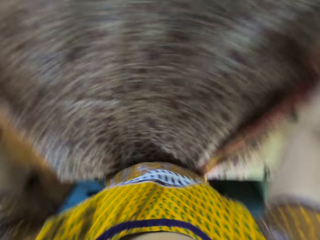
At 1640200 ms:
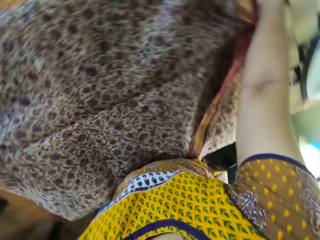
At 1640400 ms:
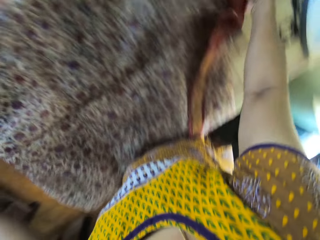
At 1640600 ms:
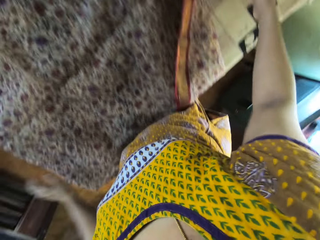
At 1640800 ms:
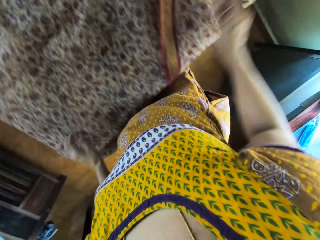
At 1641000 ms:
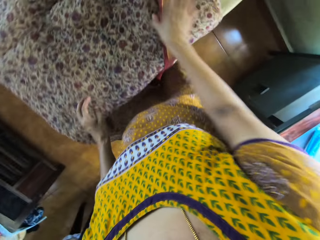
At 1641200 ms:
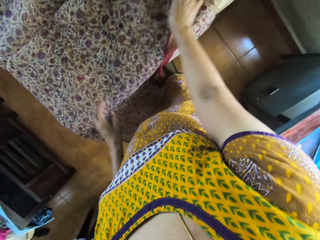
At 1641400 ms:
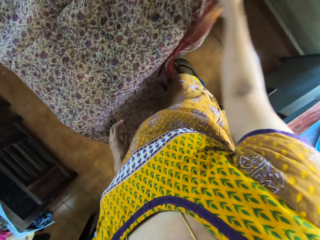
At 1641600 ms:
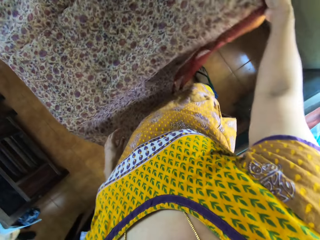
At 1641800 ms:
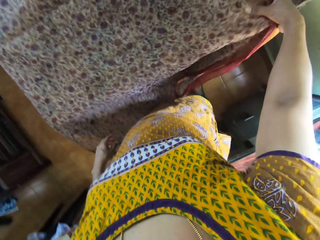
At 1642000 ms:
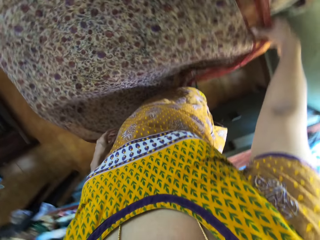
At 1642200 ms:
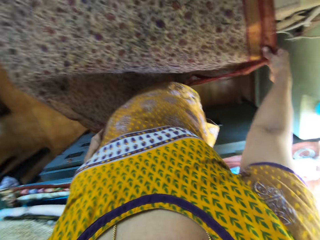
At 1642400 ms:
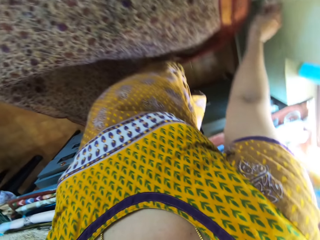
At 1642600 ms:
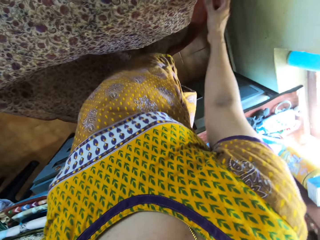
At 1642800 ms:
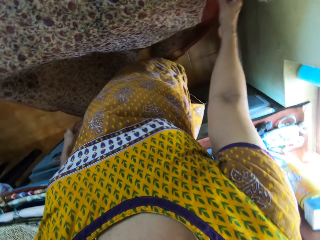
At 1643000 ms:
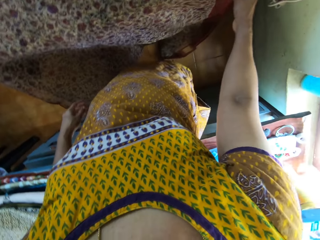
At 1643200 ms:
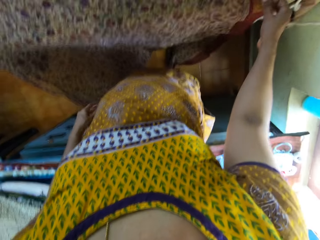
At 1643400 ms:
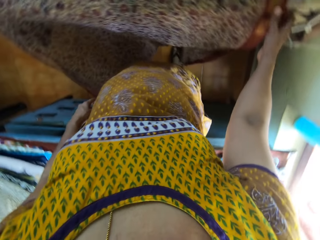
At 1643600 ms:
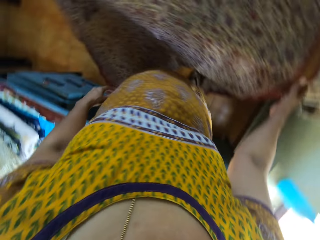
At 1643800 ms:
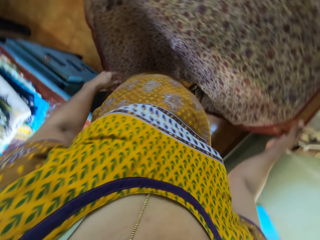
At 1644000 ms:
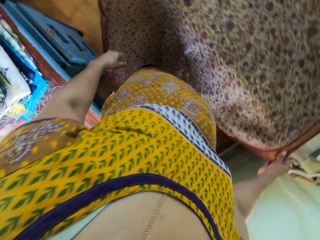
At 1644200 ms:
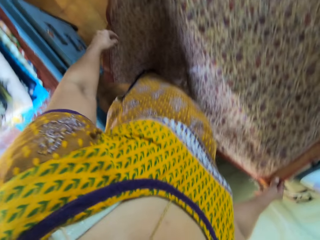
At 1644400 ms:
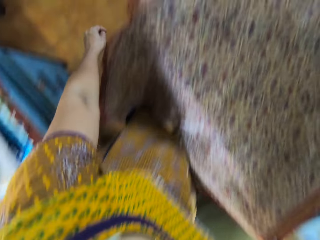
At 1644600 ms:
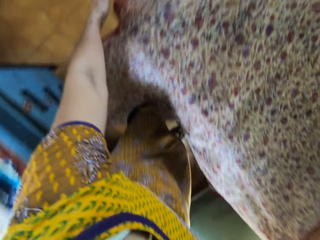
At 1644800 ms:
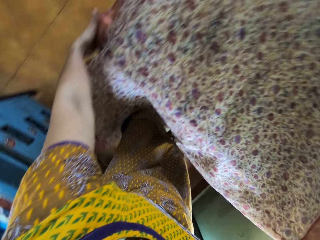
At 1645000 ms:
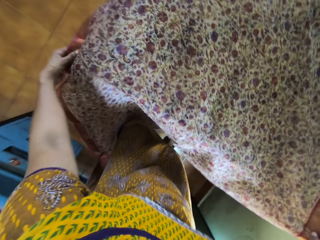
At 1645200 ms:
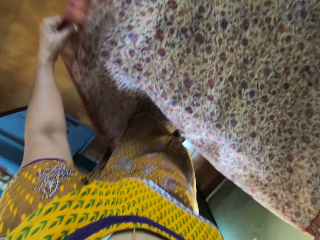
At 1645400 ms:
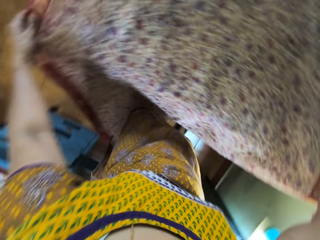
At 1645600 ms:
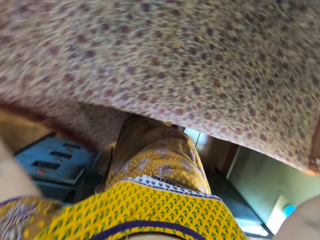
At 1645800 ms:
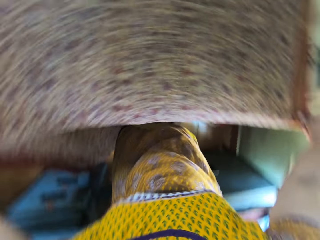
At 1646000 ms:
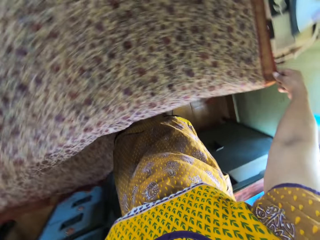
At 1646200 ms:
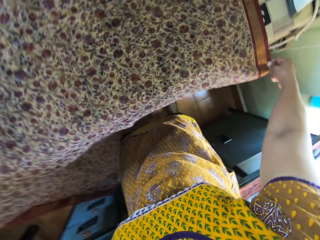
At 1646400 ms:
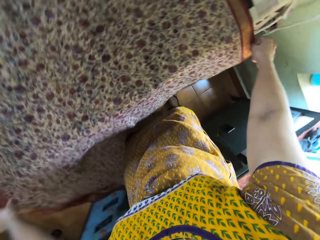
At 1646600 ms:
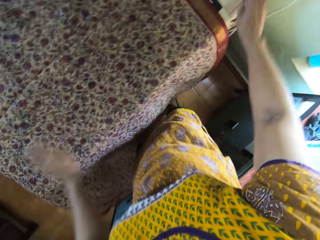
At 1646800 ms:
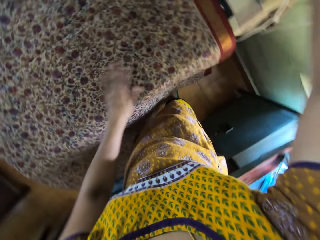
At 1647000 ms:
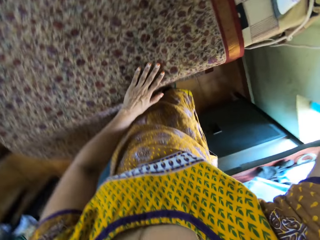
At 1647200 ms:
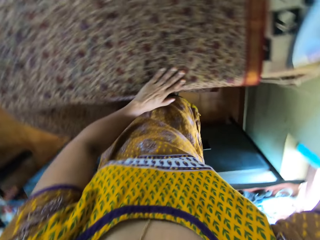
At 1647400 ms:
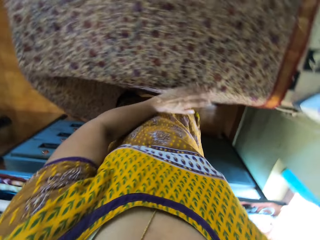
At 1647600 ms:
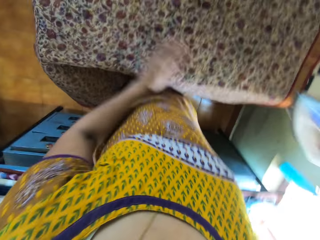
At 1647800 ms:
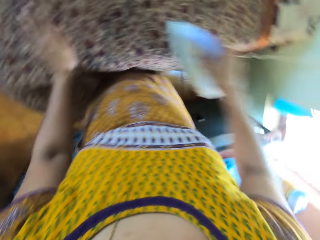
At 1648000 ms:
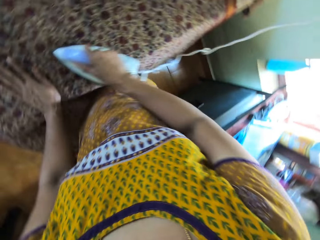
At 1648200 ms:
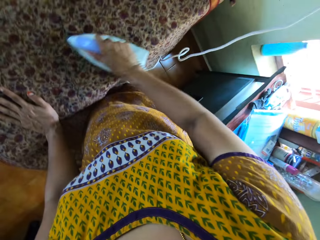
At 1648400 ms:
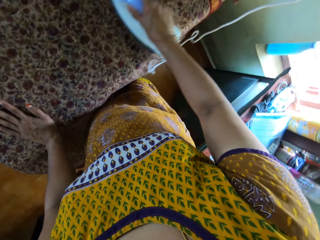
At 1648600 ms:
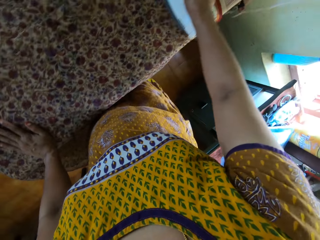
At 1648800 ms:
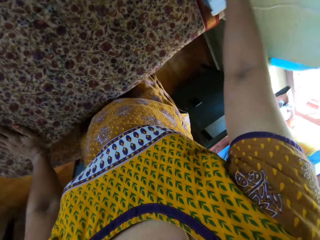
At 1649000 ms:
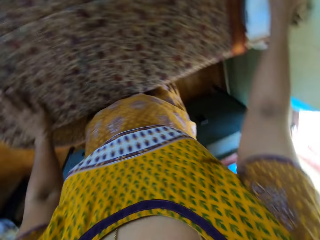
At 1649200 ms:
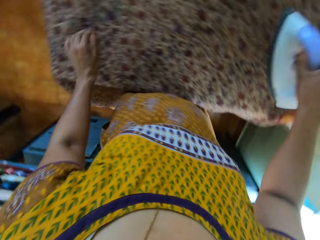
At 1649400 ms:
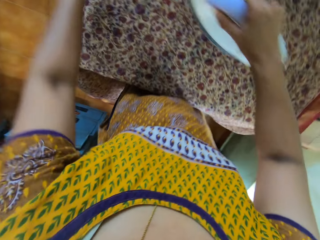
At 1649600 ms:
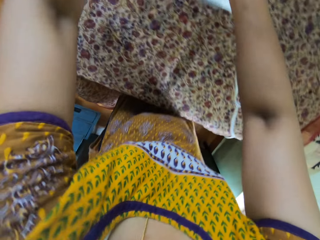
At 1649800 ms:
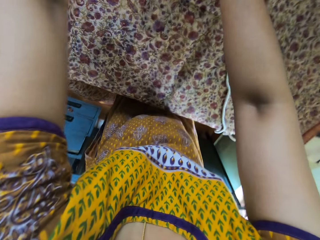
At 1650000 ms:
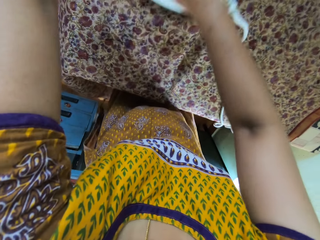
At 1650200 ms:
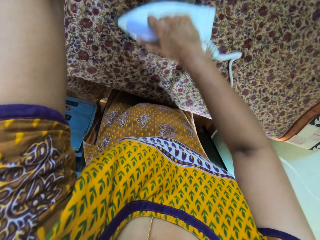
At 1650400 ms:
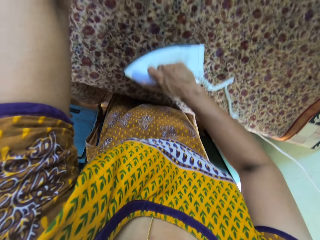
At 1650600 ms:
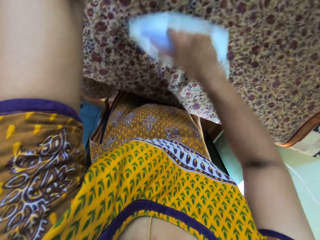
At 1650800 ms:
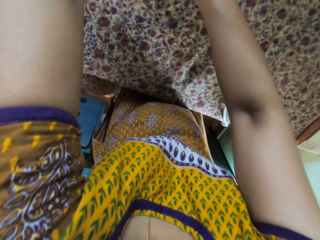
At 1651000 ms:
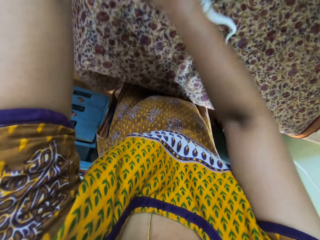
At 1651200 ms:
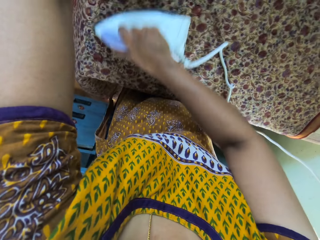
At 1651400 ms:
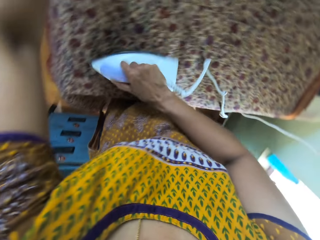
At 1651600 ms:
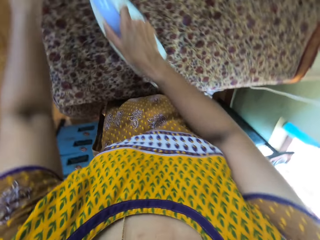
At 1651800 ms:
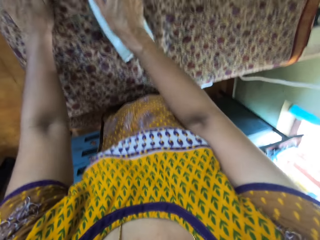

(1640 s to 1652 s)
The camera wearer drops the cloth in her hands on the table. She spreads the cloth on the table. She adjusts the cloth on the table with her right hand. She holds the cloth on the table with her left hand. She adjusts the cloth on the table with her hands. She picks up the electric iron from the table with her right hand. She drops her left hand on the cloth on the table. She irons the cloth on the table with the electric iron in her right hand.

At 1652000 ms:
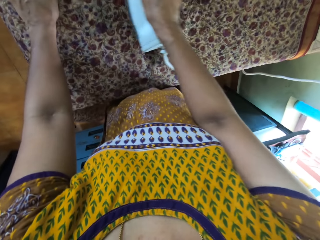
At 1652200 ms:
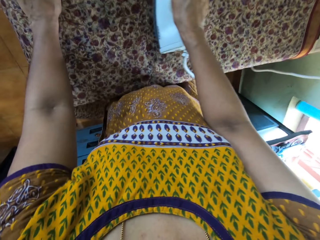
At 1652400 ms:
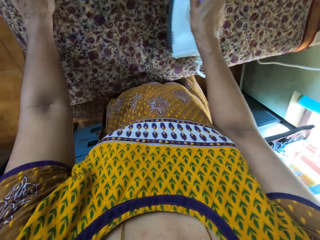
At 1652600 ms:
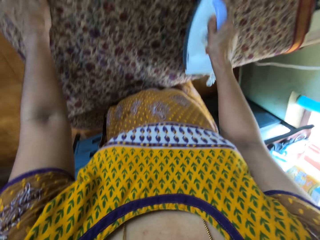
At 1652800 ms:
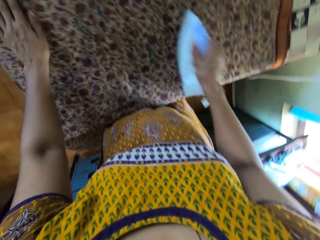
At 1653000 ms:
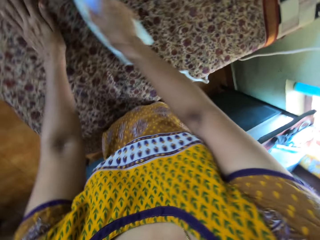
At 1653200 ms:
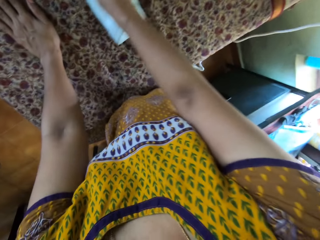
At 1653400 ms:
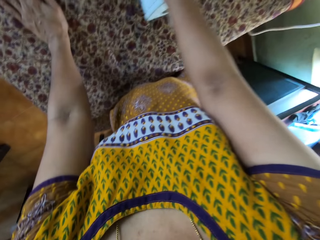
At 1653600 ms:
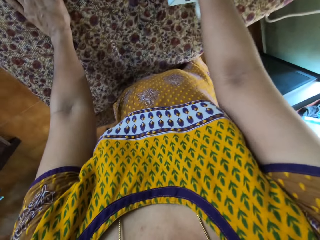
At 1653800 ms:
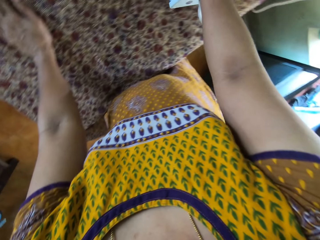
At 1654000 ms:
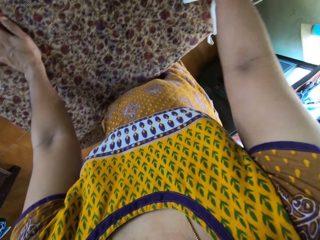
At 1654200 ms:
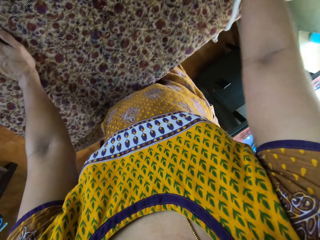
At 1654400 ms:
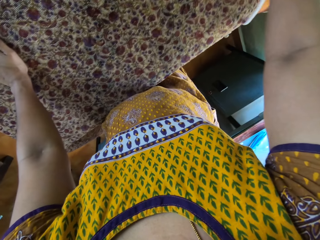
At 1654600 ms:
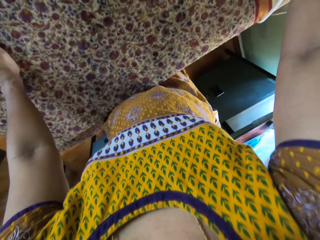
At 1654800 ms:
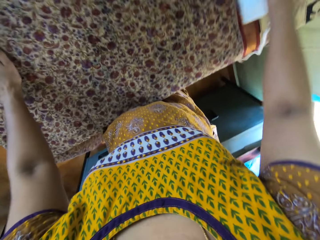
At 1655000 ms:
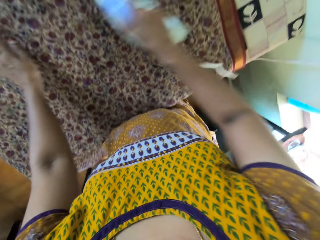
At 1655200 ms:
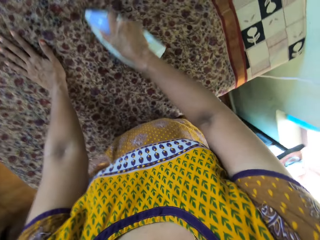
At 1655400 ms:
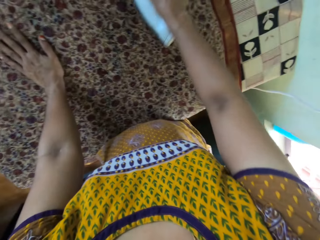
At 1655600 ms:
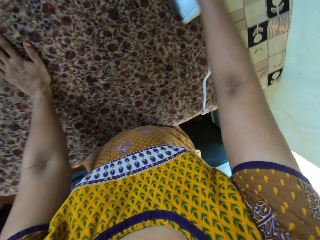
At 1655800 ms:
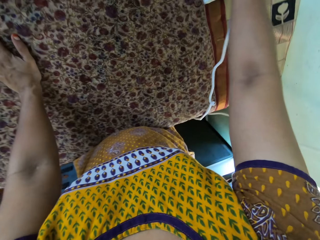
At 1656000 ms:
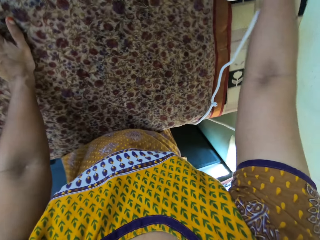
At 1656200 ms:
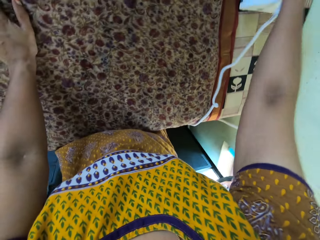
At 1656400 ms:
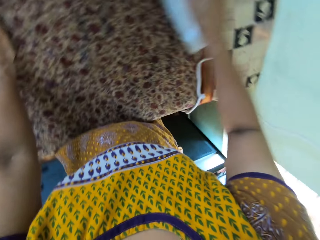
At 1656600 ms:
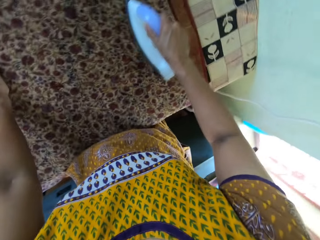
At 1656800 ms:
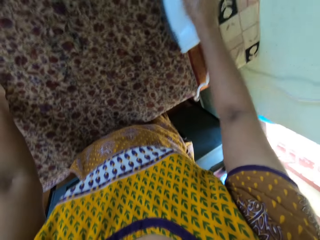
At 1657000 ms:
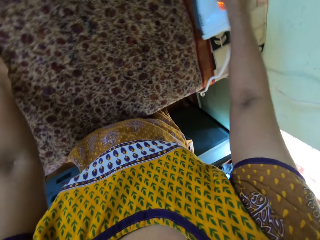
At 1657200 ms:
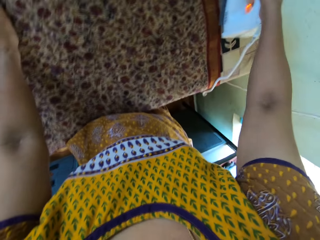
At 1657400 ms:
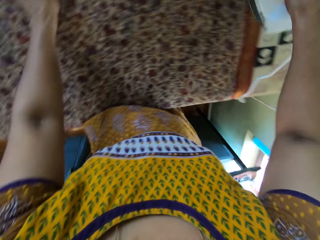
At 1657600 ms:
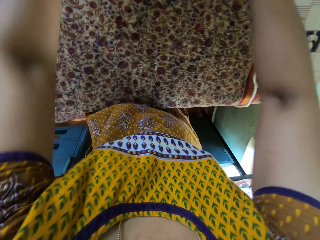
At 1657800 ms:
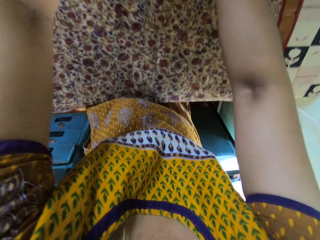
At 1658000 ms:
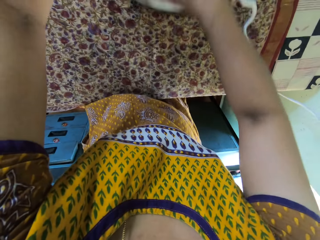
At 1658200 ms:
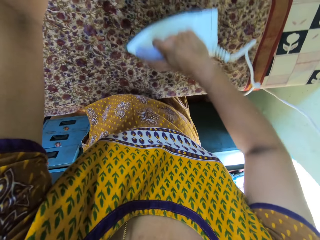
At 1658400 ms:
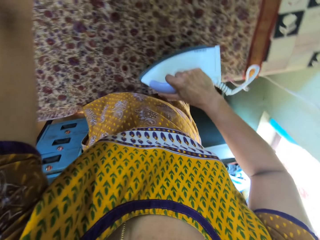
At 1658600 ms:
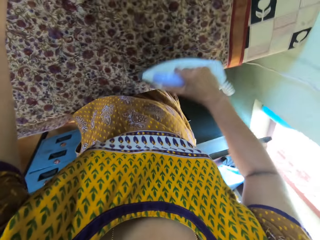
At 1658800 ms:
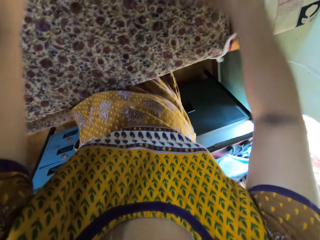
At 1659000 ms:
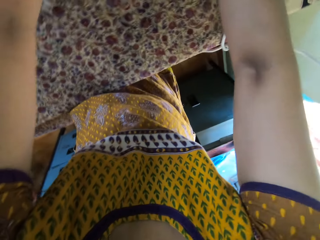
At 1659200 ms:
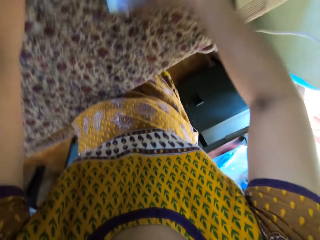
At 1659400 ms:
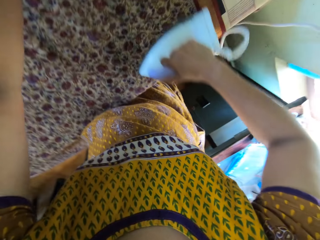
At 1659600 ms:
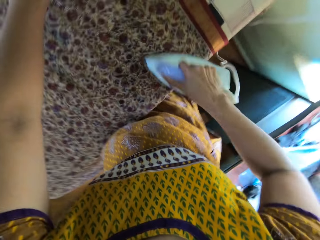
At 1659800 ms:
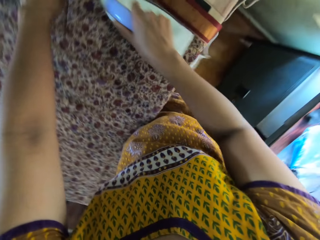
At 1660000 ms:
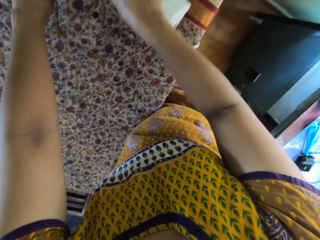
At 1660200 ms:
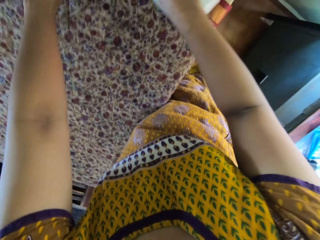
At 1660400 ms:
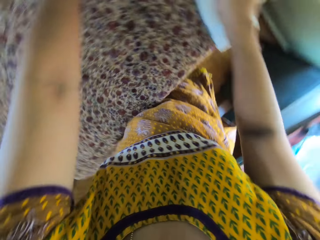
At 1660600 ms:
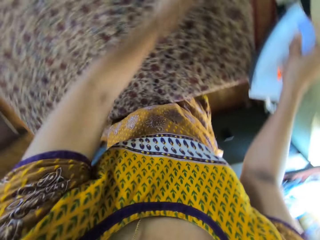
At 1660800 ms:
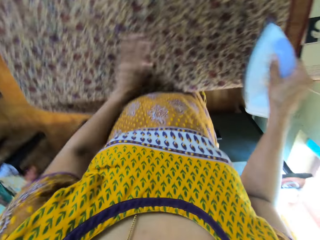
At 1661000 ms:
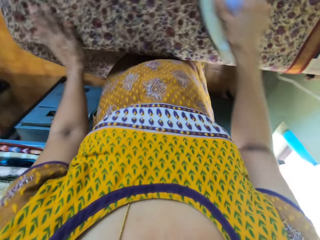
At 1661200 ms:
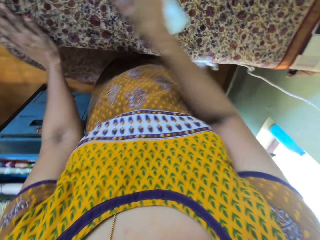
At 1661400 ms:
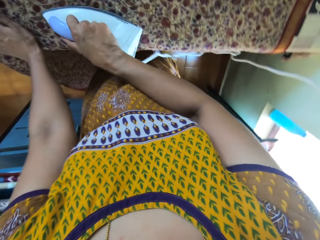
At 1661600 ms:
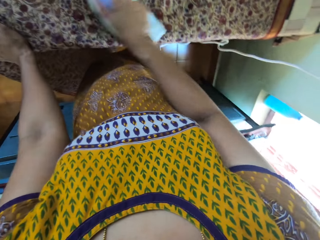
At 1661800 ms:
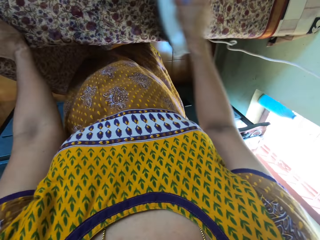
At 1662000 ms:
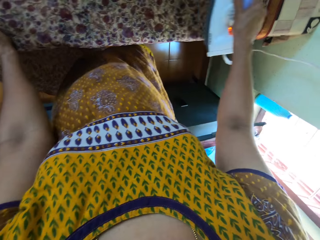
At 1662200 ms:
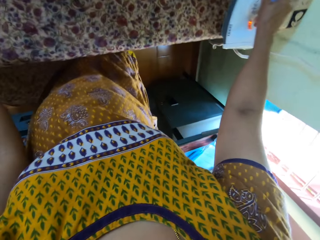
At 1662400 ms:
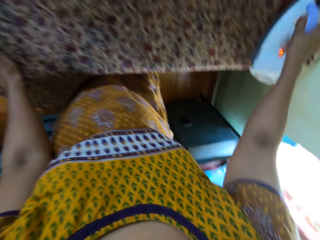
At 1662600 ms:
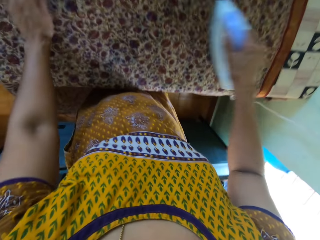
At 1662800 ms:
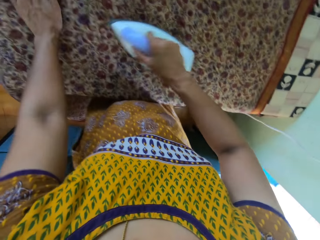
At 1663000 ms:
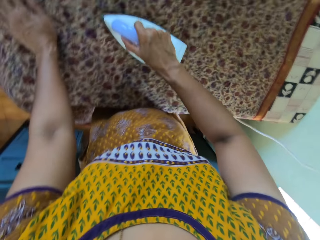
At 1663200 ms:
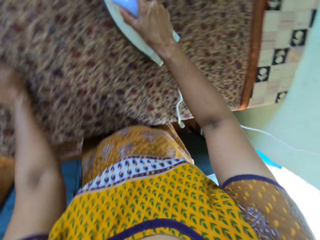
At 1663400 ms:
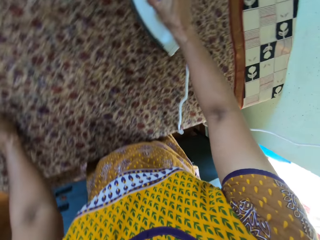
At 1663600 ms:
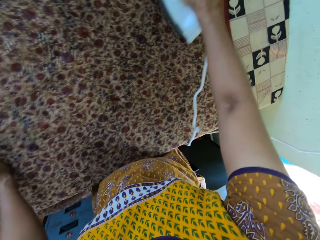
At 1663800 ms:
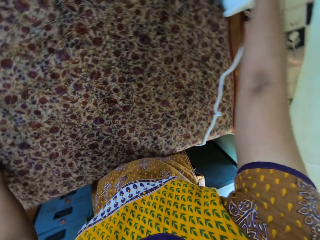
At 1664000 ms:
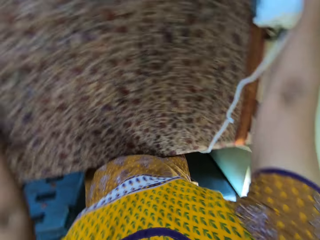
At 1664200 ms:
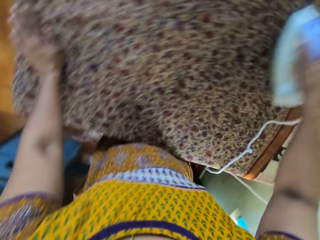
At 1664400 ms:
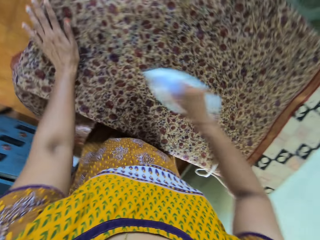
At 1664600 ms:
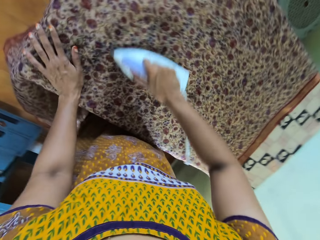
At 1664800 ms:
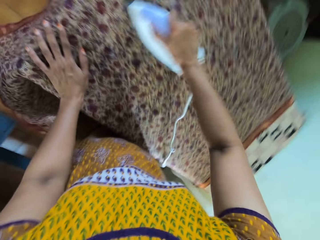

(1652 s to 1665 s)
The camera wearer smoothens the cloth on the table with her left hand.
